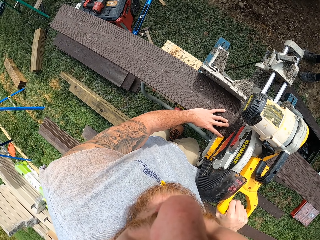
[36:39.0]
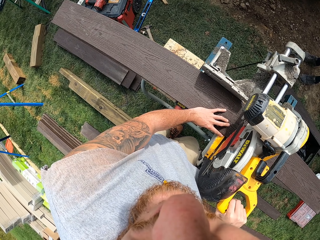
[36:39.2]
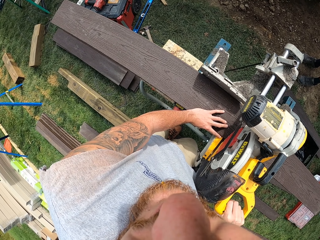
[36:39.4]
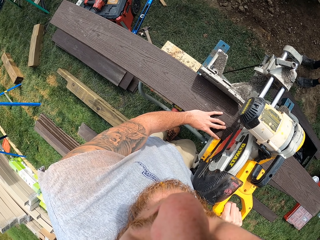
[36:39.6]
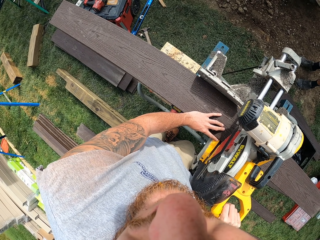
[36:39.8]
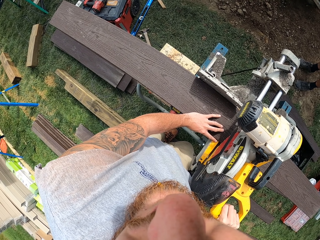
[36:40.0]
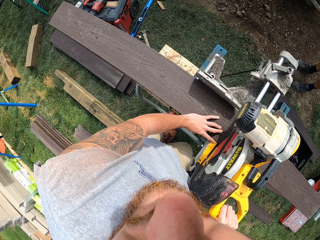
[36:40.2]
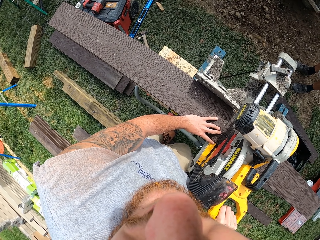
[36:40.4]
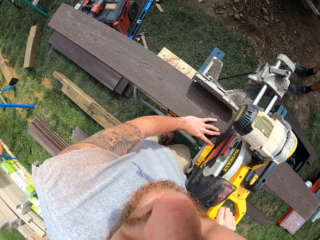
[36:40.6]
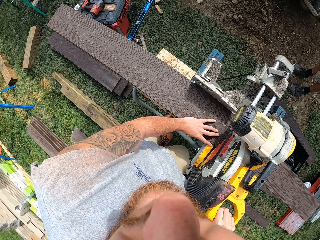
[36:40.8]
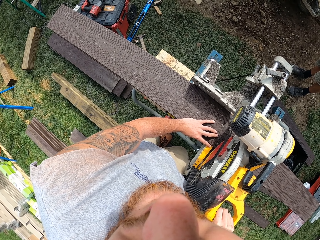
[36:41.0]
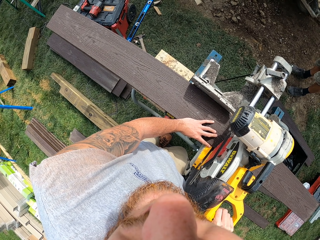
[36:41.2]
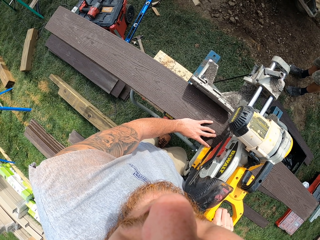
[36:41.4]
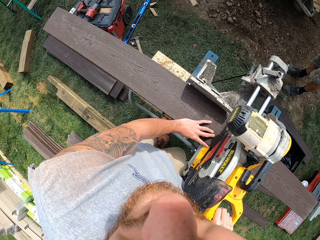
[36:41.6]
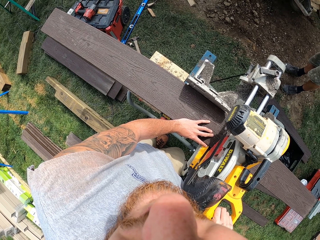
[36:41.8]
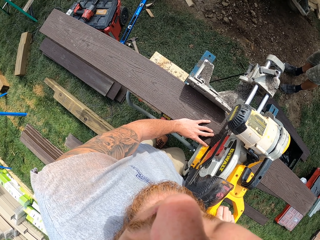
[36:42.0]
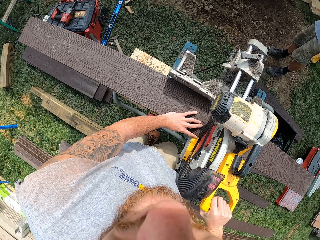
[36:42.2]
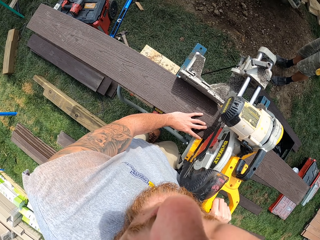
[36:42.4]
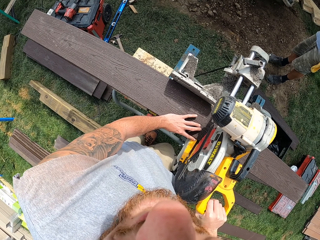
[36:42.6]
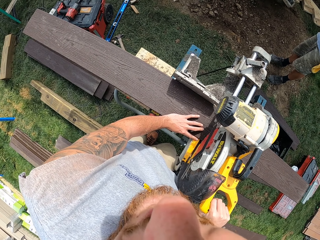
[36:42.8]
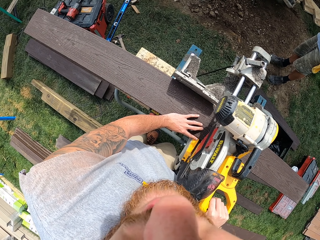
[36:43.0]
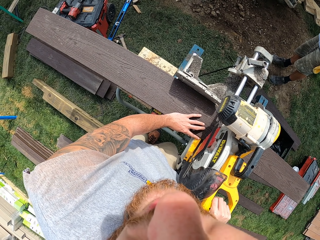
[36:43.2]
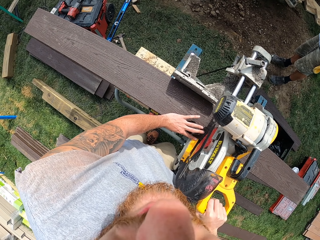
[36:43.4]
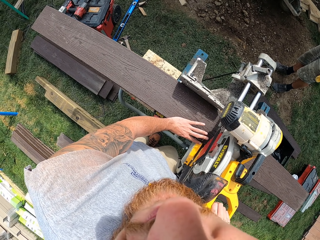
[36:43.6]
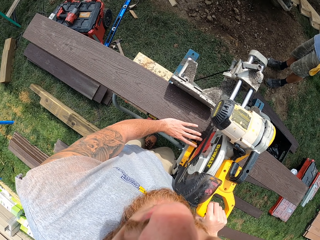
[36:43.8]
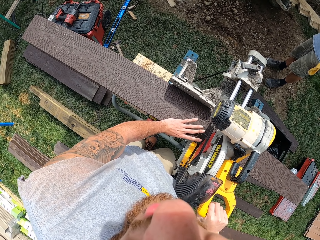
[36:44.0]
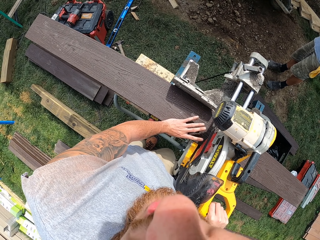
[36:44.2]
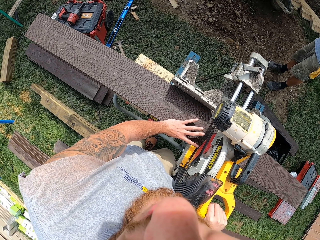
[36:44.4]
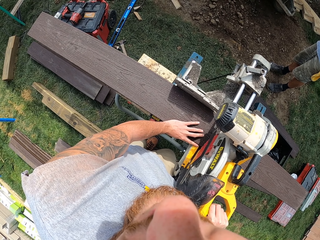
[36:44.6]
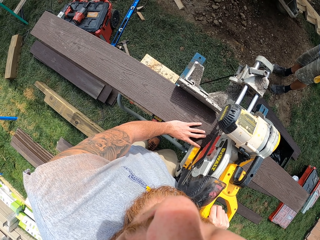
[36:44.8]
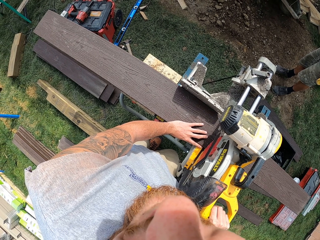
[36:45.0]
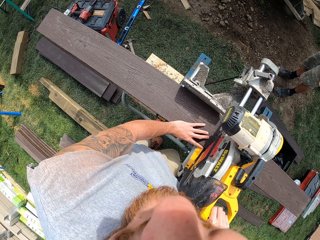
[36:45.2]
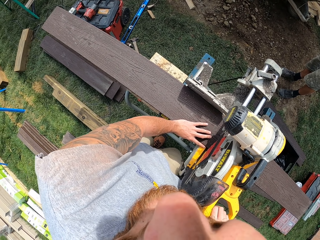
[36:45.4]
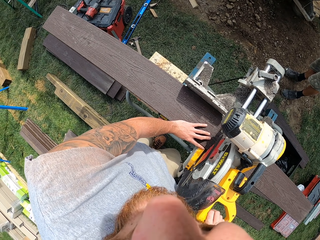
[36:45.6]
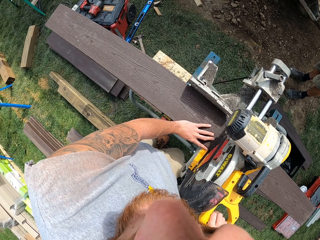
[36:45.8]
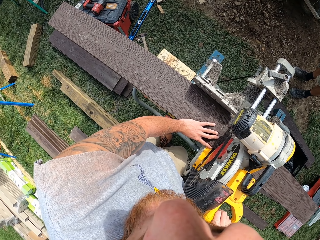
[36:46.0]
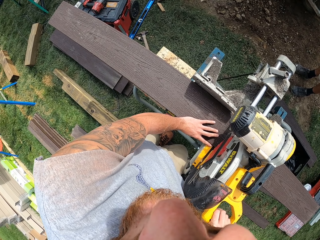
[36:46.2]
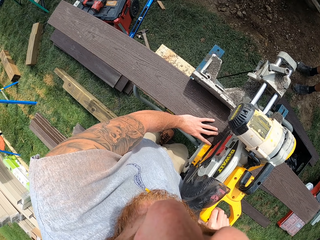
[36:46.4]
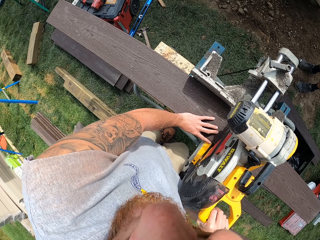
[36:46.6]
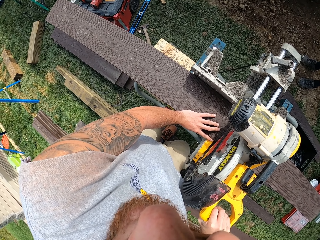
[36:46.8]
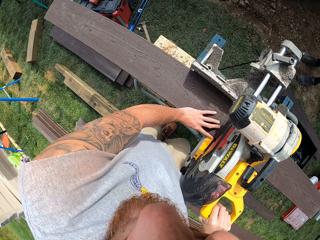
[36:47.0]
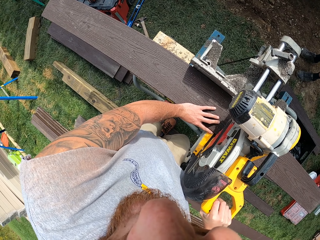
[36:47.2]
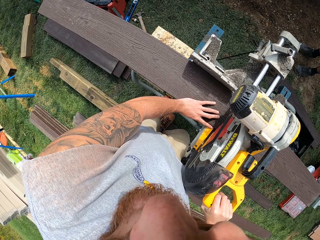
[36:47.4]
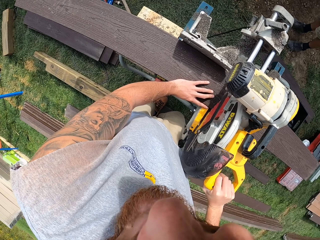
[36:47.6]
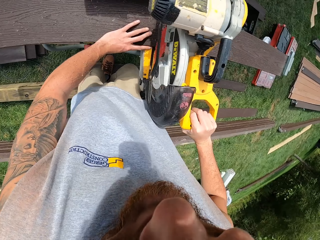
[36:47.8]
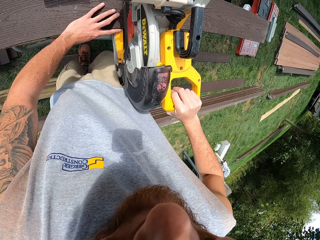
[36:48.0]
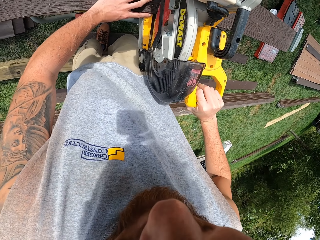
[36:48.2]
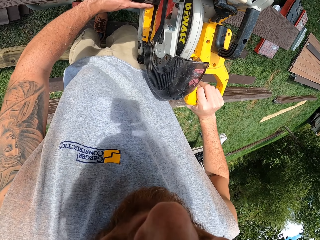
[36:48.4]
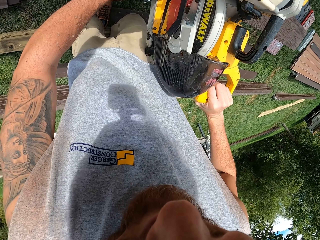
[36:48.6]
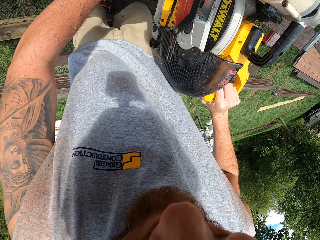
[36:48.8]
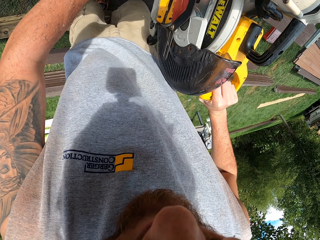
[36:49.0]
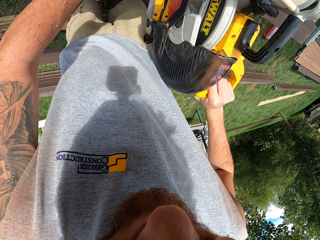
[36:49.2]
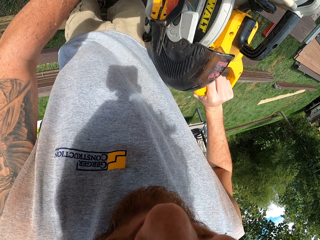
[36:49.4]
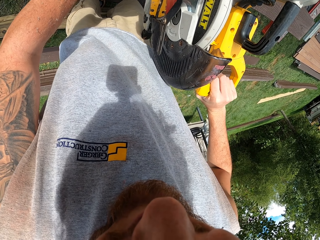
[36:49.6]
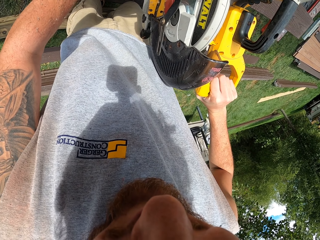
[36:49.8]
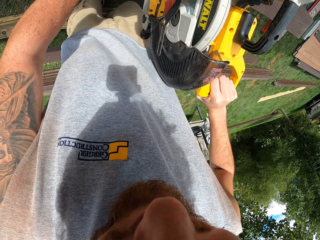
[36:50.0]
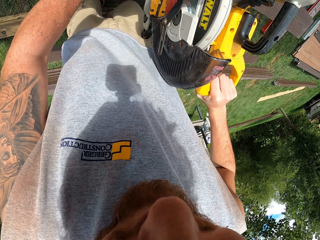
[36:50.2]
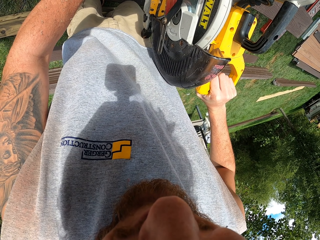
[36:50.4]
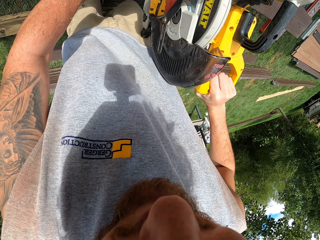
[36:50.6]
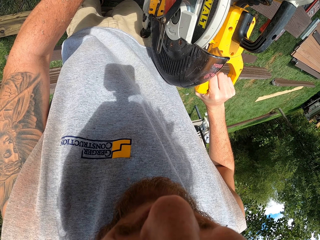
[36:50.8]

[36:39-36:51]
The camera wearer holds the circular saw on the plank.

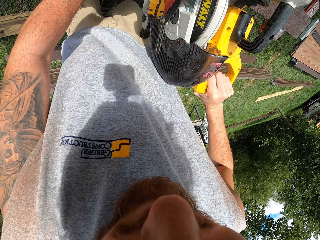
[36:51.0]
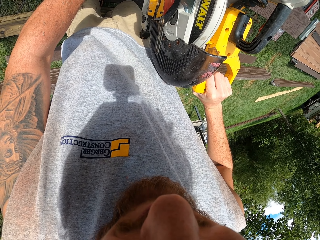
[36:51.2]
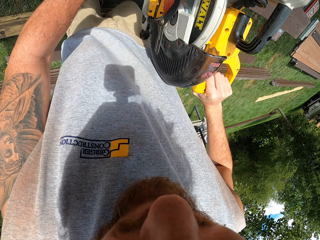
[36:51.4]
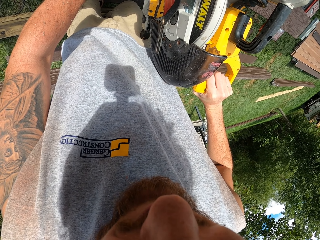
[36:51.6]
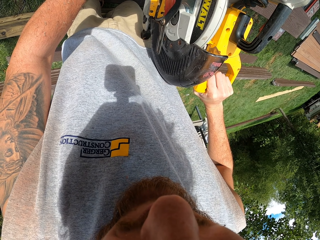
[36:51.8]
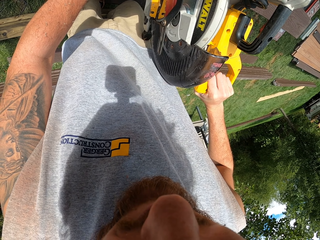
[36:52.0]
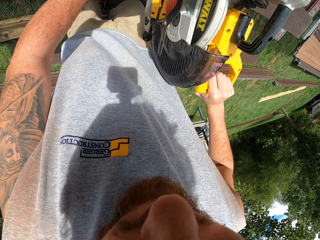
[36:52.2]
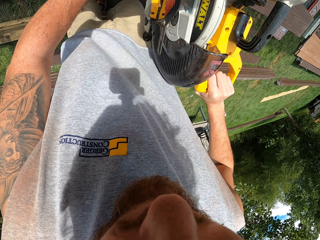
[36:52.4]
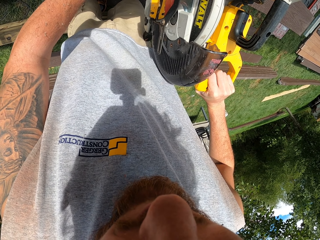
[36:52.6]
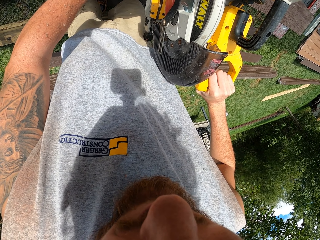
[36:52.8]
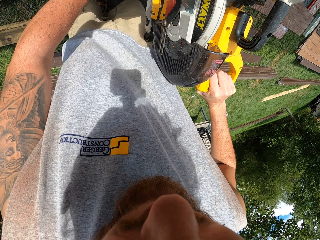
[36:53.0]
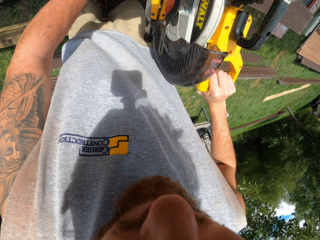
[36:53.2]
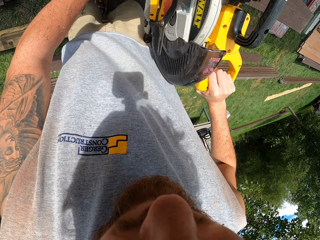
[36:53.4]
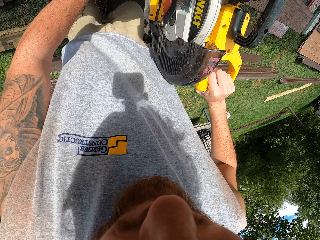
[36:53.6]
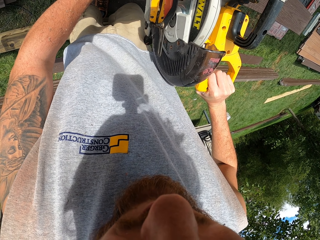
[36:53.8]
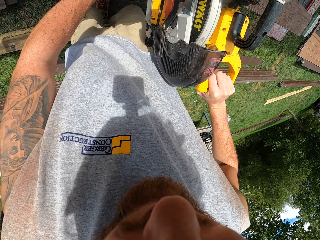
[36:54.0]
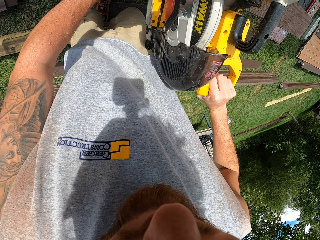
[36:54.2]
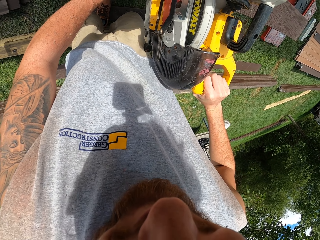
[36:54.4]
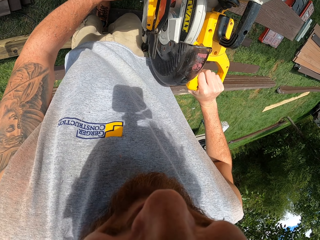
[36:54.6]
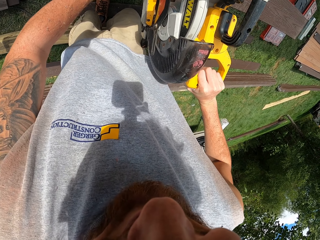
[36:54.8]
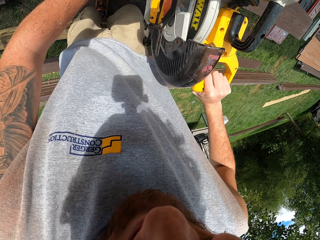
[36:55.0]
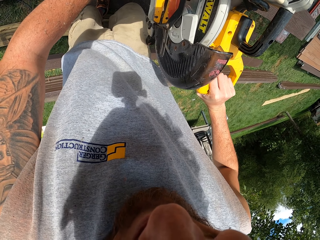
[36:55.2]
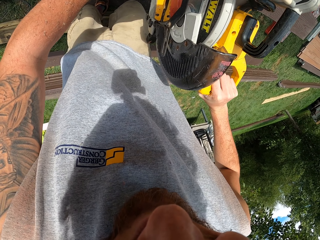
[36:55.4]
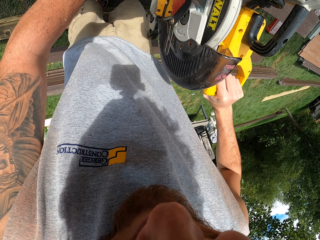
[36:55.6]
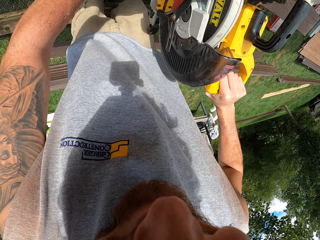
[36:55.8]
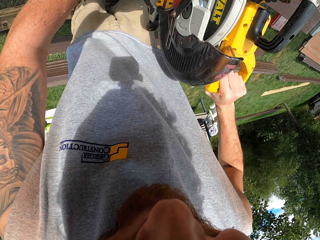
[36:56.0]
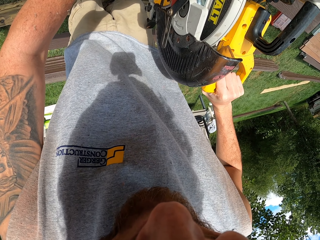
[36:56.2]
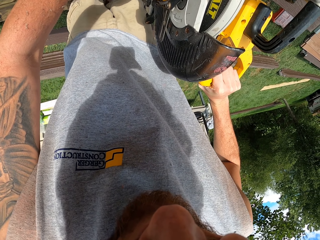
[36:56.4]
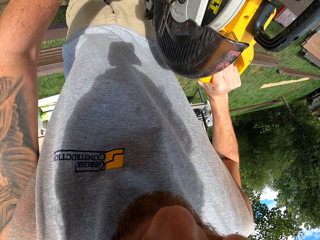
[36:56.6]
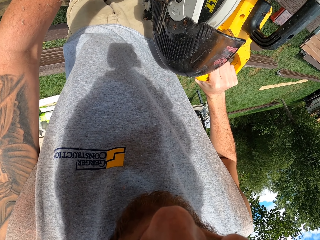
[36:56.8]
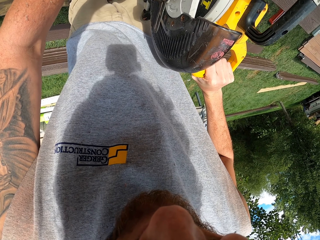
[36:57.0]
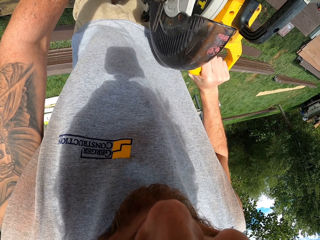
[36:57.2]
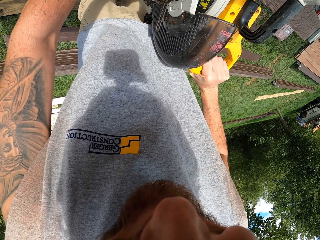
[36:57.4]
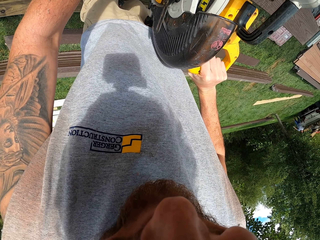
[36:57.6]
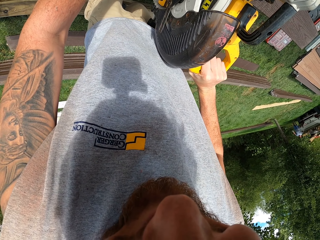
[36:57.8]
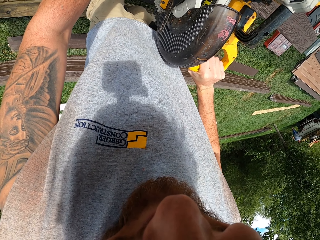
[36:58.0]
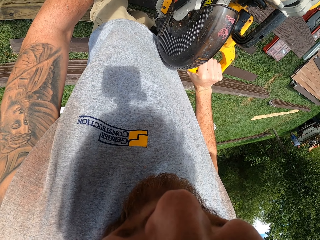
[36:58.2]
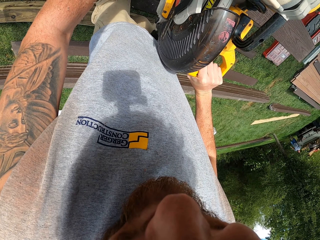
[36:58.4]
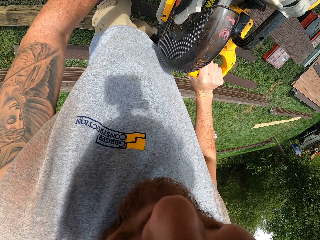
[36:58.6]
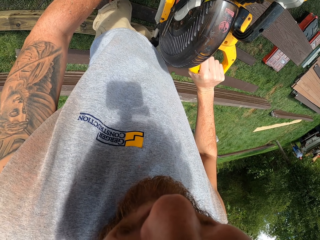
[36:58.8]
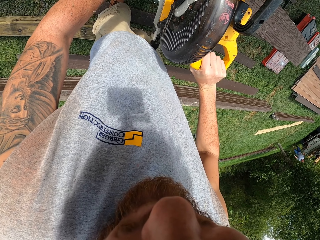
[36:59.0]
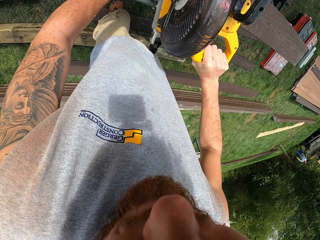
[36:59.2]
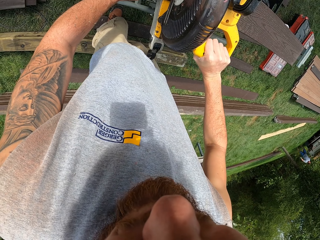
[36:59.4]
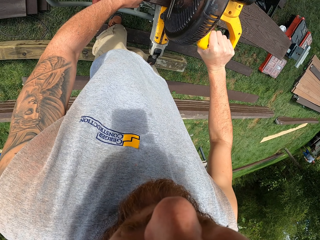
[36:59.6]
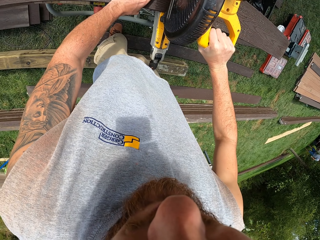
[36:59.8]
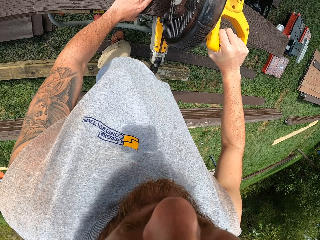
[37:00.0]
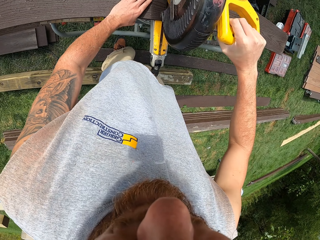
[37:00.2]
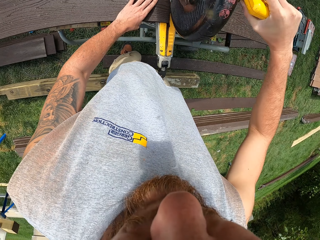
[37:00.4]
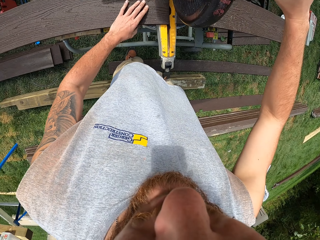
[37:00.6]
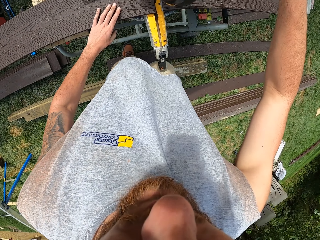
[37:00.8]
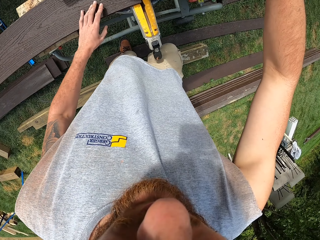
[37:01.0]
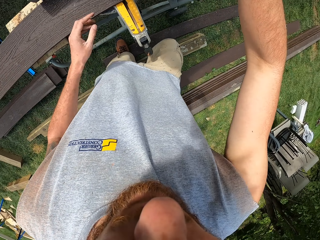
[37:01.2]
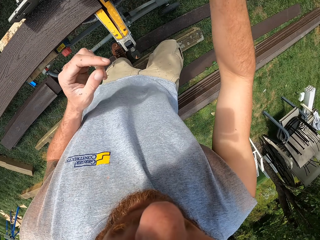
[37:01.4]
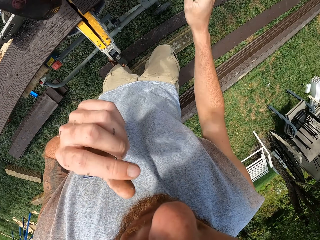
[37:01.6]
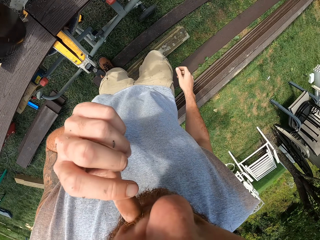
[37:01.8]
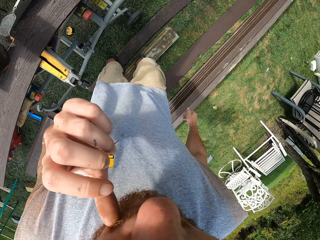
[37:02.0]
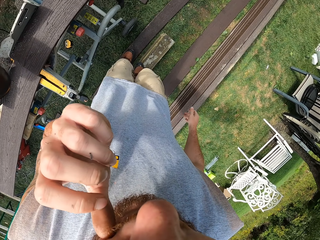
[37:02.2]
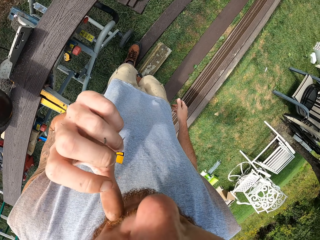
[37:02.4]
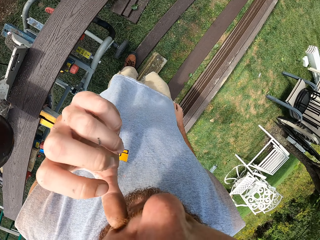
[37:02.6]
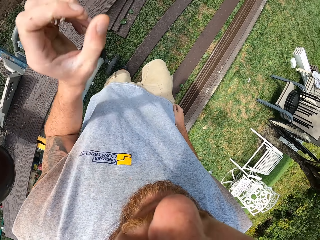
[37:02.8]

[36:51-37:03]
The camera wearer pulls back the handle. He releases the circular saw from the plank. He scratches his face with the finger.
